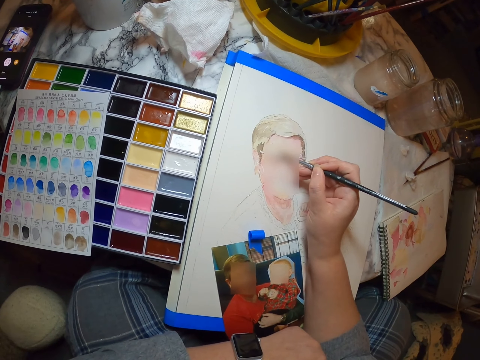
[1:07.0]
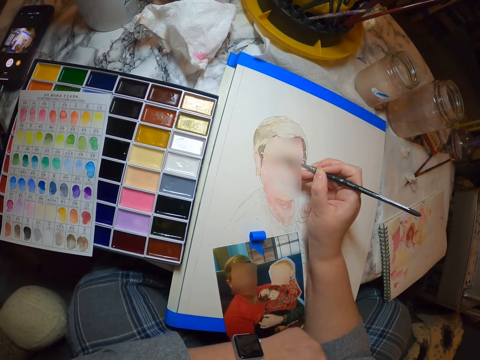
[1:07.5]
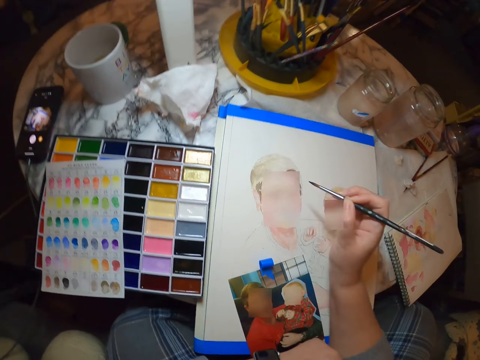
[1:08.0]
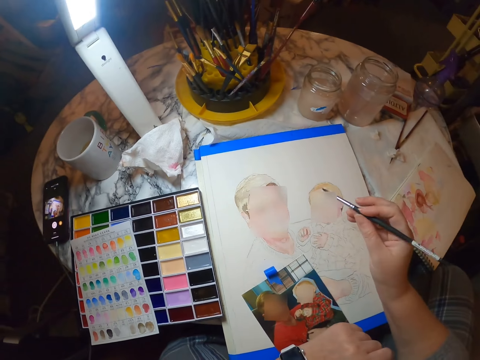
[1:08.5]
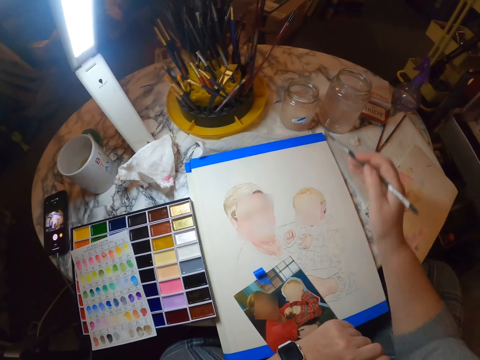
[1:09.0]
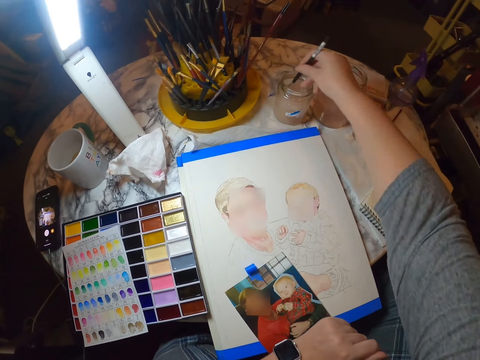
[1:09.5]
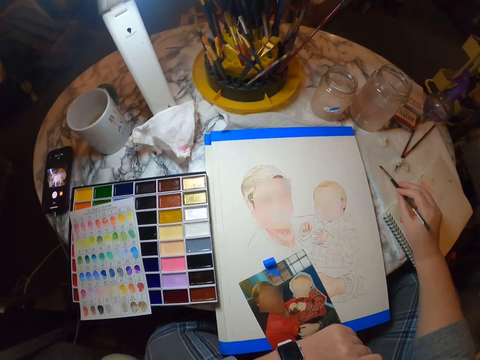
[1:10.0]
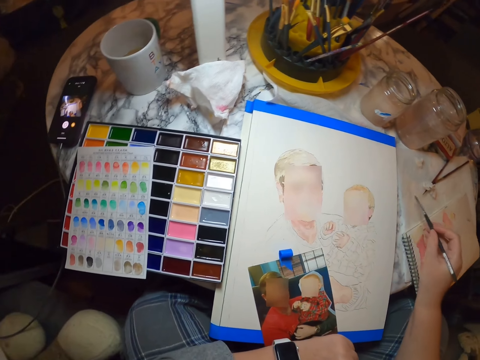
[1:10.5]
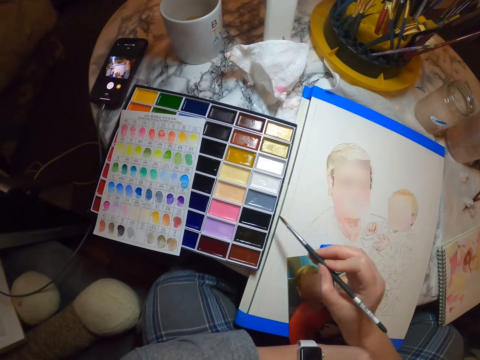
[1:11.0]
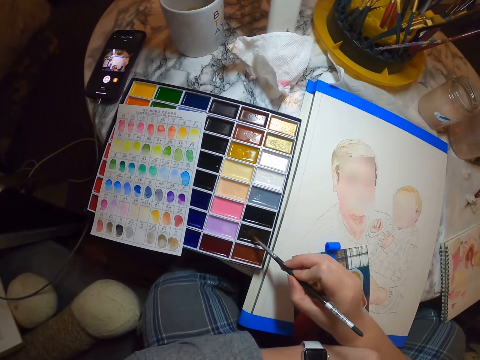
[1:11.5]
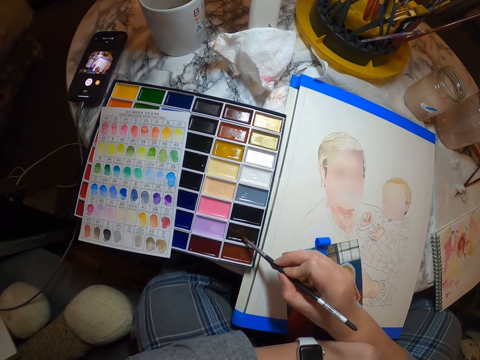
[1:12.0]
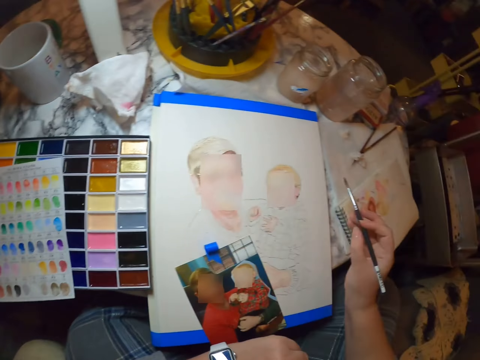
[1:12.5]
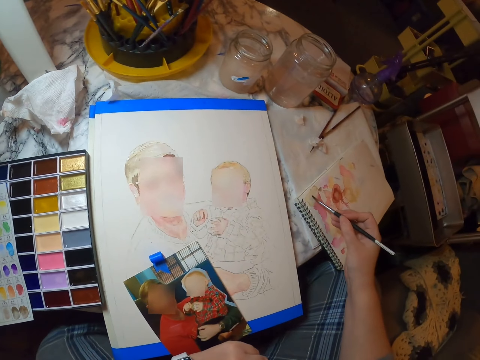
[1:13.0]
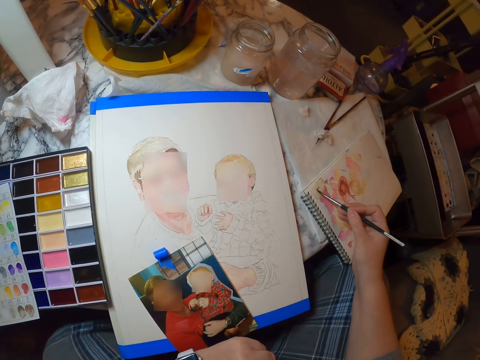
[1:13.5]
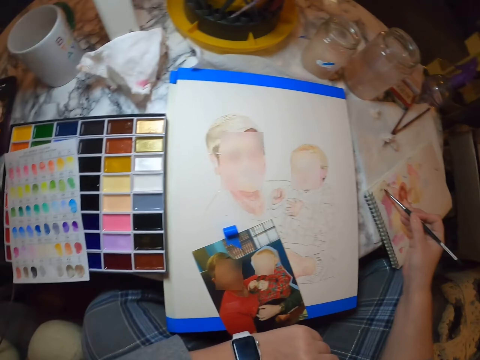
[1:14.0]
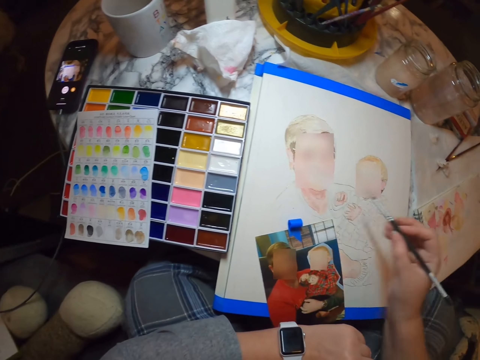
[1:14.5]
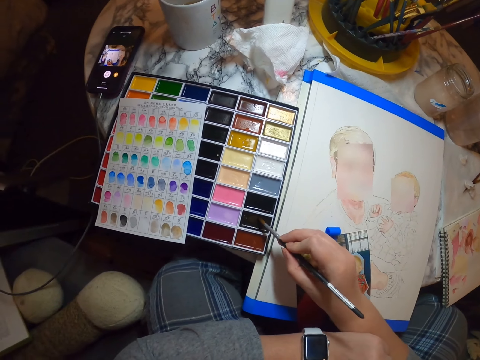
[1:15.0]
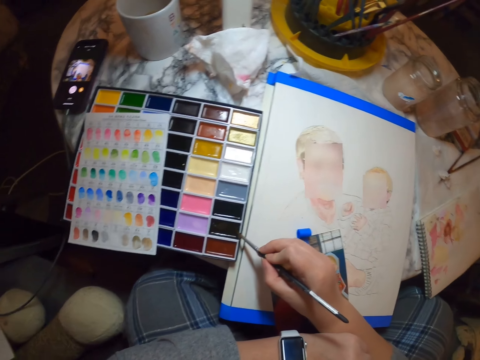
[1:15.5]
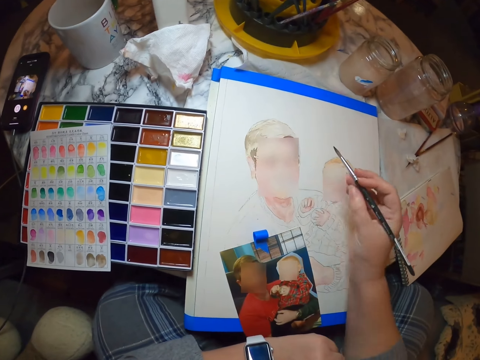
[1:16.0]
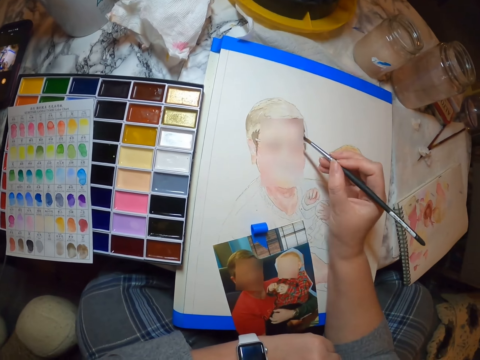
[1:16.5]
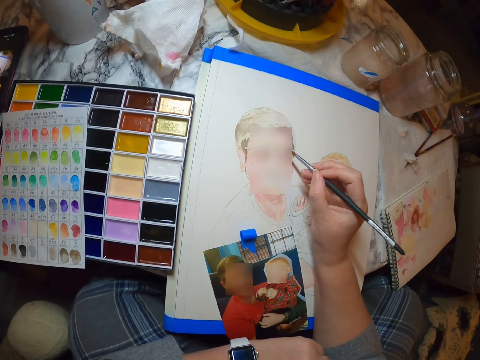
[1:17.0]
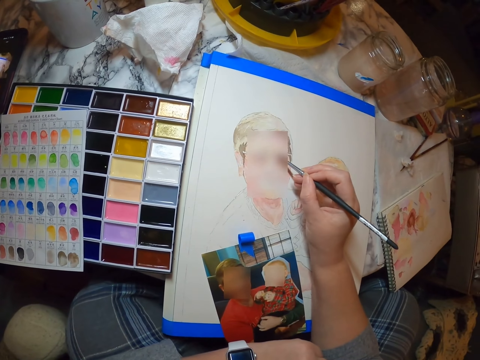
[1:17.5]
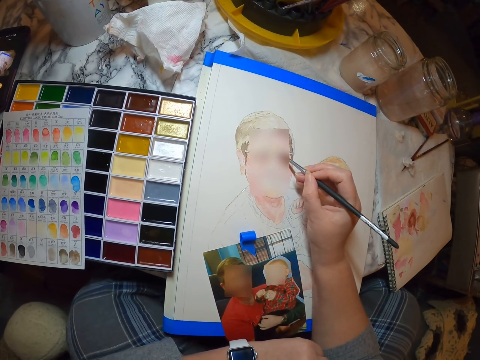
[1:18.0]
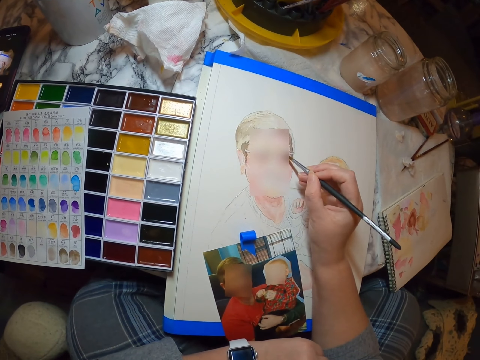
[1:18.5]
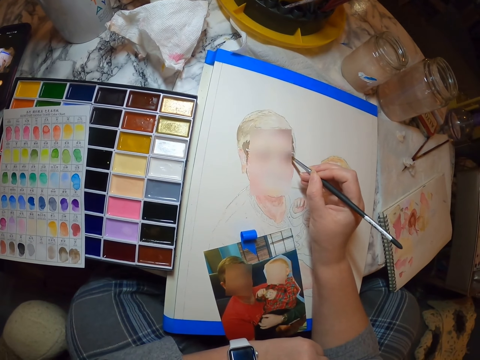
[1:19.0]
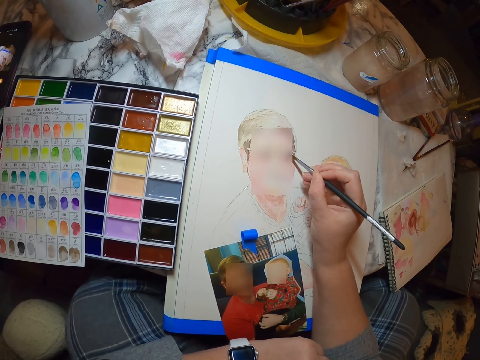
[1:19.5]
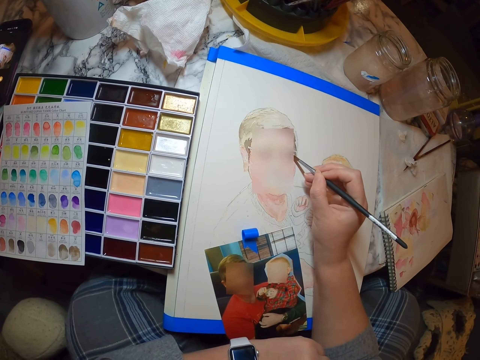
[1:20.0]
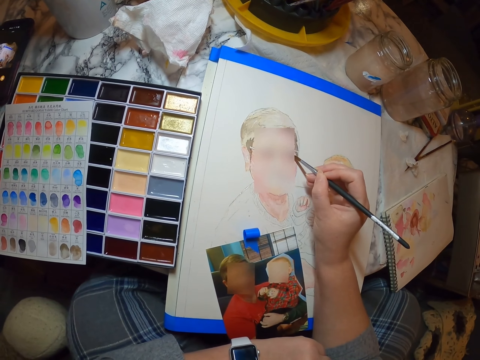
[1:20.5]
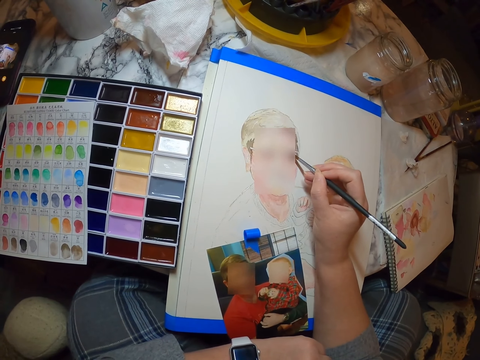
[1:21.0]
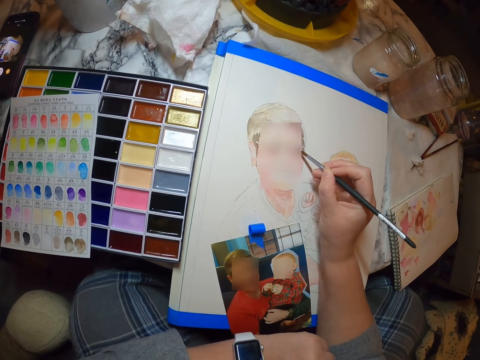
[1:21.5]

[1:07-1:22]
The camera wearer dips the paintbrush into the water. They dip the paintbrush into the drawing paint. They paint on the rough draft. They dip the paintbrush into the drawing paint. They paint the sketch.

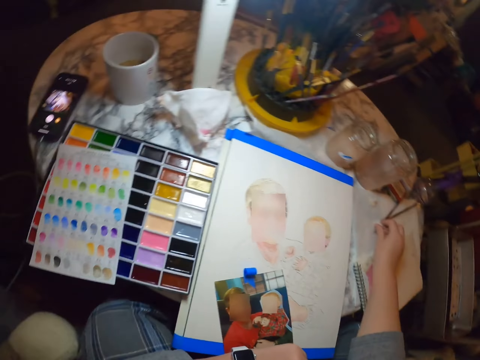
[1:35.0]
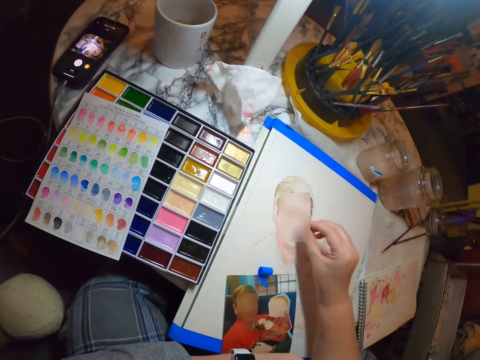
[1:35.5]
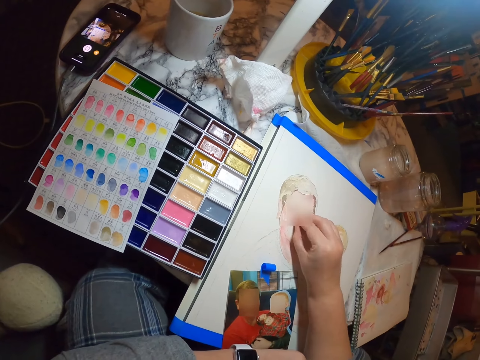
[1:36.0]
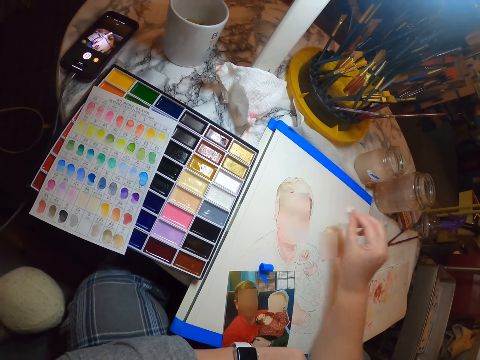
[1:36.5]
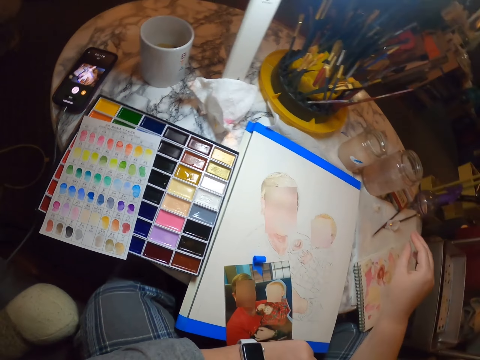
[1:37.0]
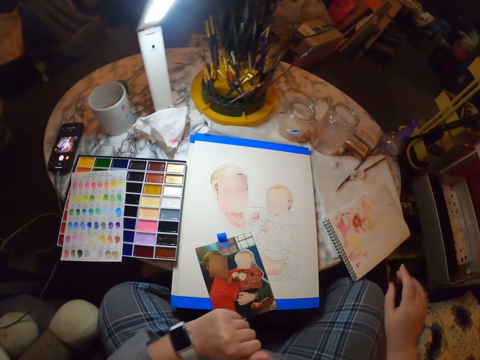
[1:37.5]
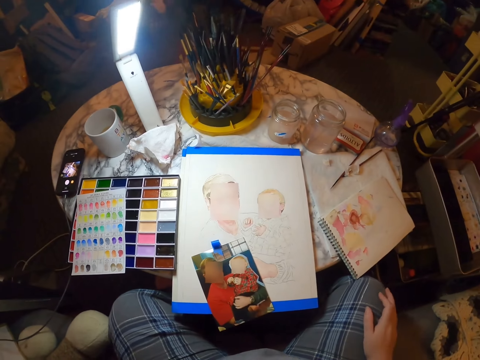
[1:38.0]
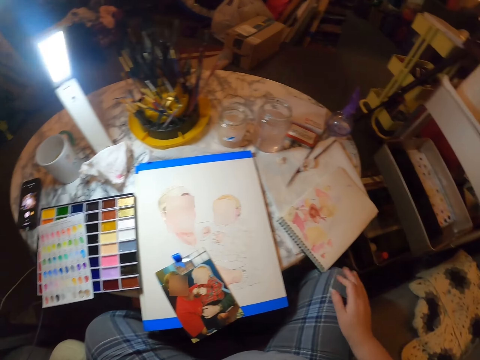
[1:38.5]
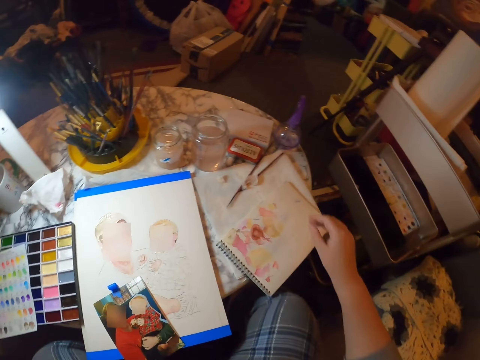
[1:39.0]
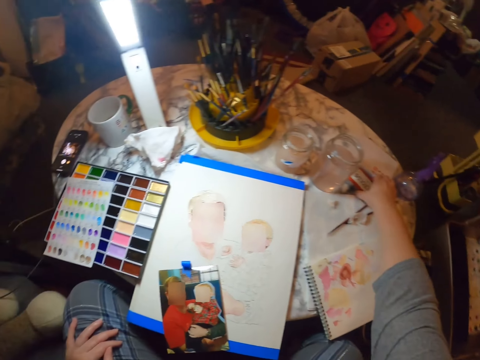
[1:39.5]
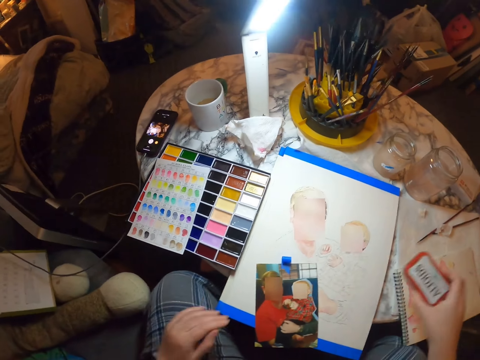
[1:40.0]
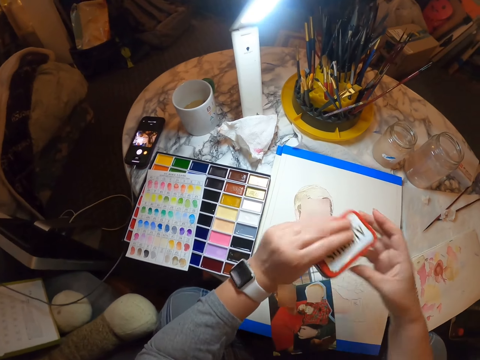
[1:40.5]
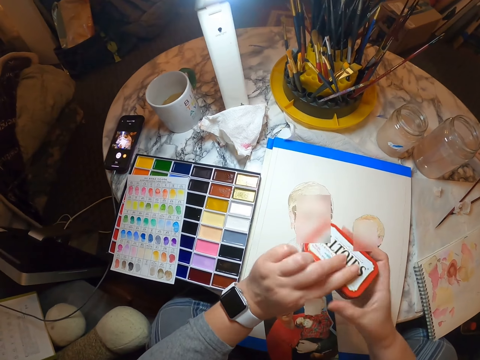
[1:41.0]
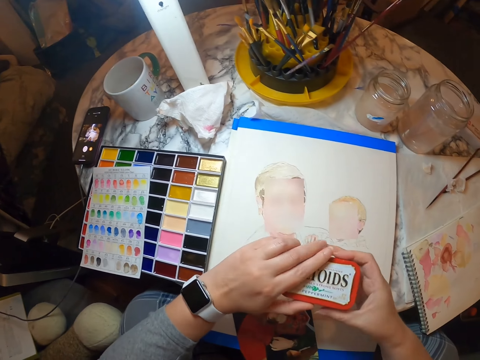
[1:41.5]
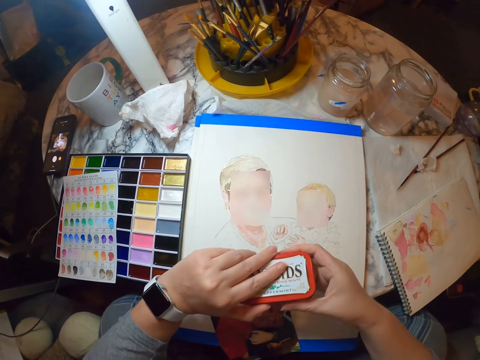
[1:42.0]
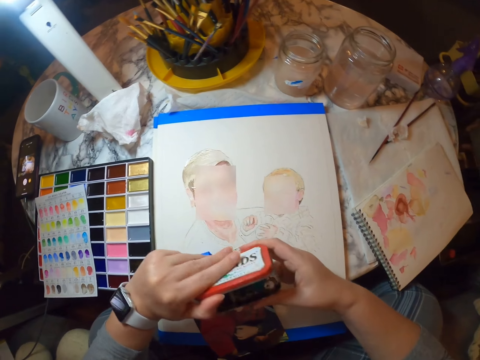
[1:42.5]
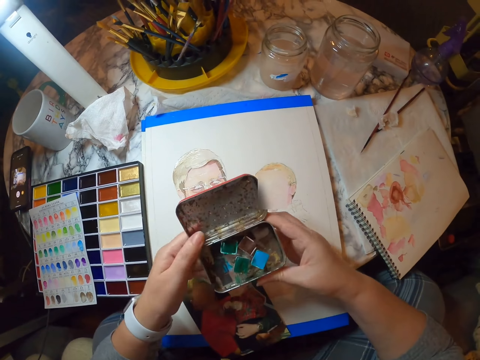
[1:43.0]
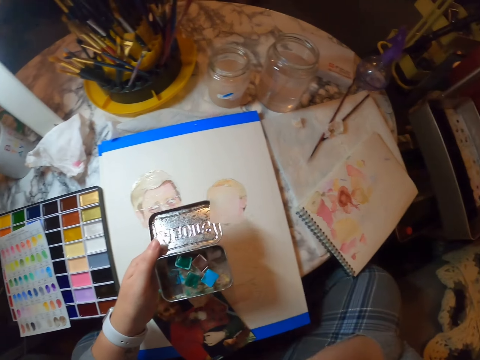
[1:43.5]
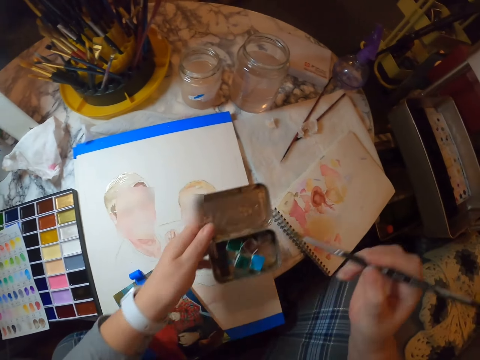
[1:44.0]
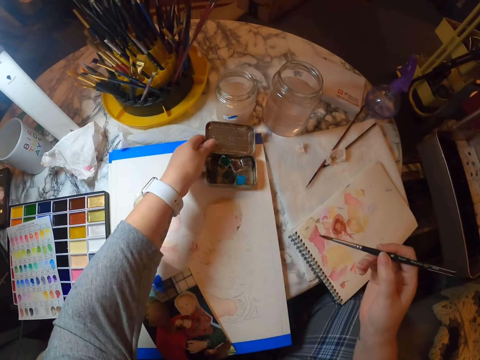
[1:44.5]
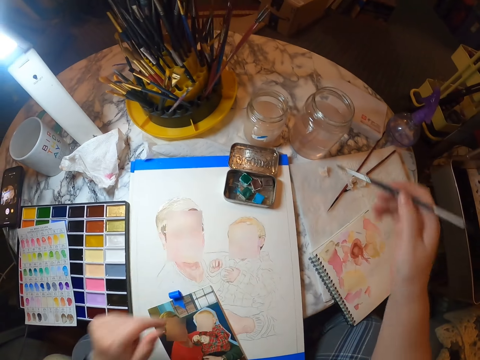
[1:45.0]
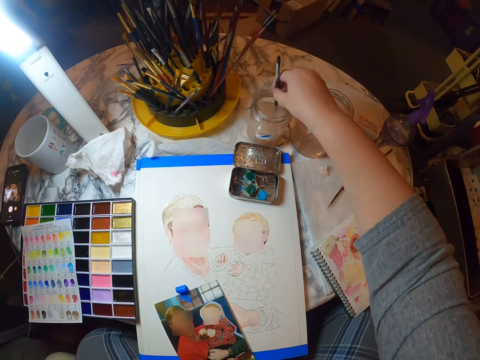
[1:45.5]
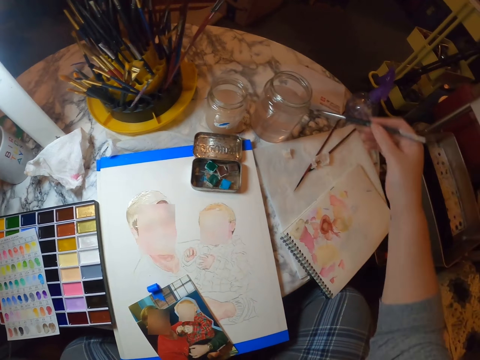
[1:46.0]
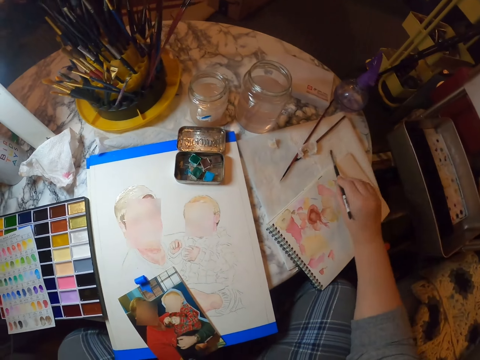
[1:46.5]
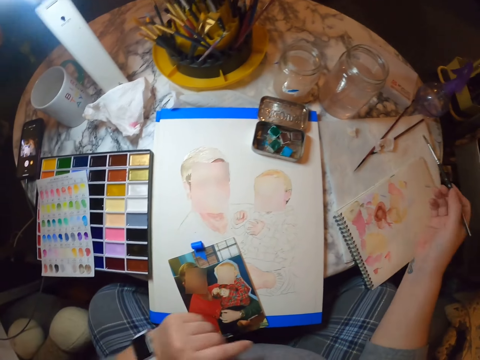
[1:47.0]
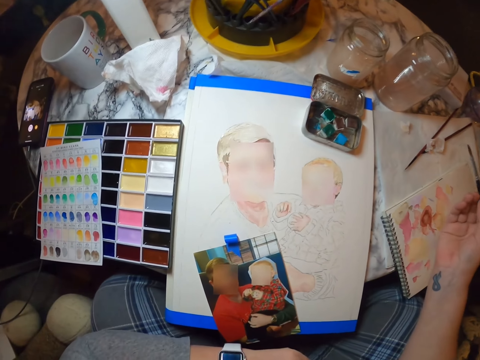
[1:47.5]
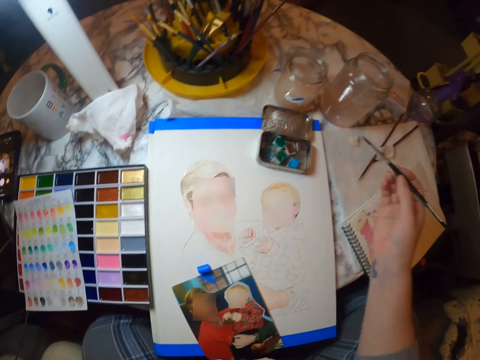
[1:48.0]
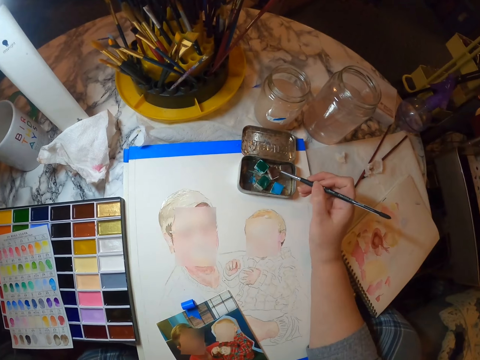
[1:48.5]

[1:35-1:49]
The camera wearer puts the pen in the mouth. They pick up a piece of cloth, pick up the eraser and wipe the excess paint. They erase the art. They place the piece of cloth on the table. They put the eraser on the table. They look around. They pick up the paint box. They open the paint box. They pick up the pen. They put the paint box on the table. They dip the paintbrush or pen into the water. They stare at the watch. They wipe the pen on the table.
